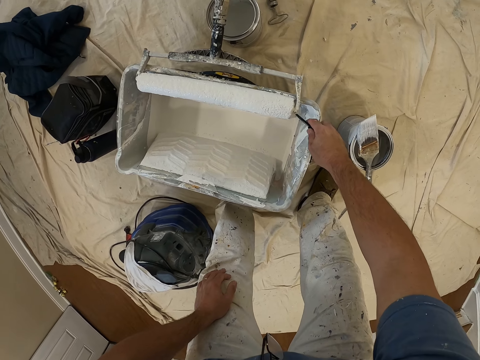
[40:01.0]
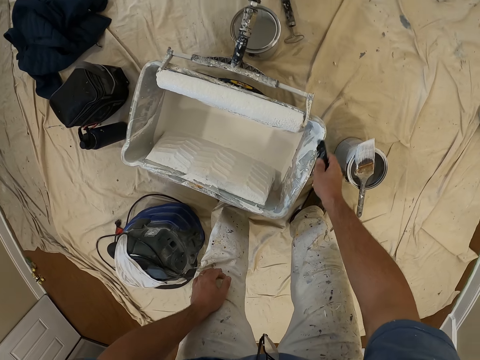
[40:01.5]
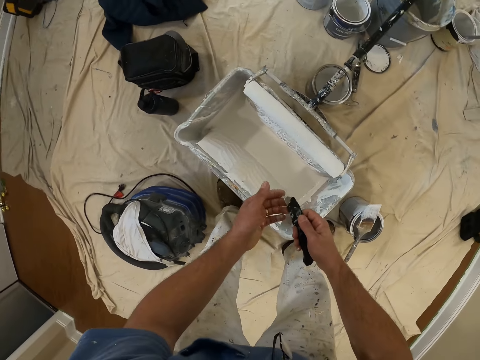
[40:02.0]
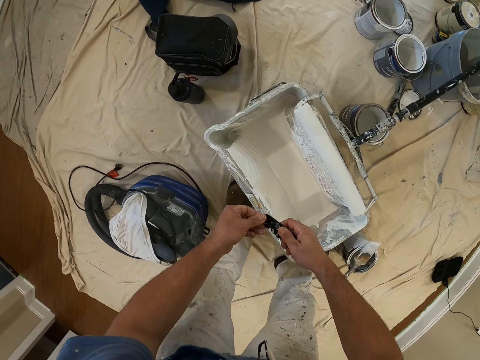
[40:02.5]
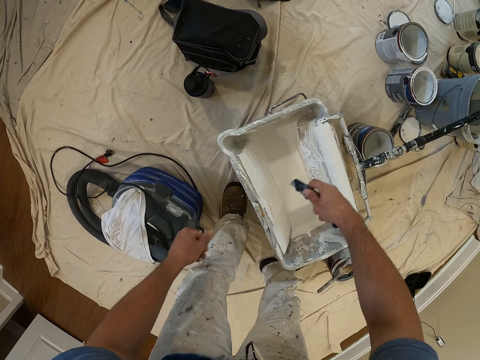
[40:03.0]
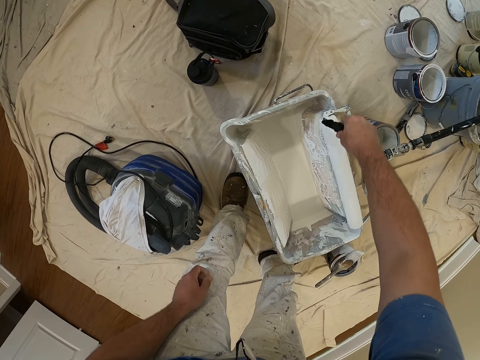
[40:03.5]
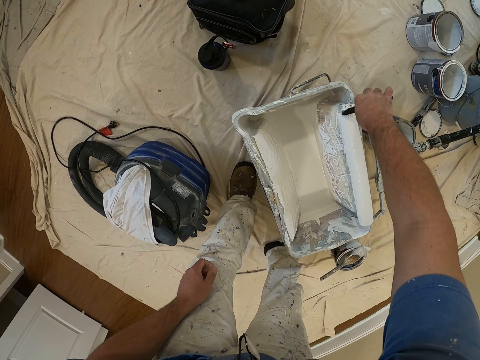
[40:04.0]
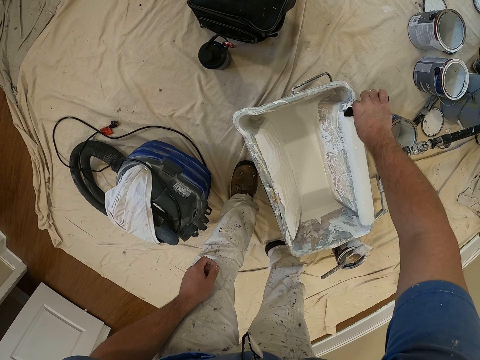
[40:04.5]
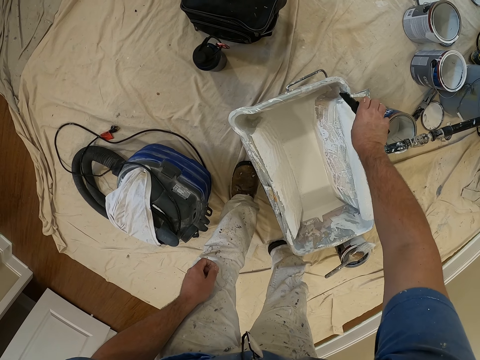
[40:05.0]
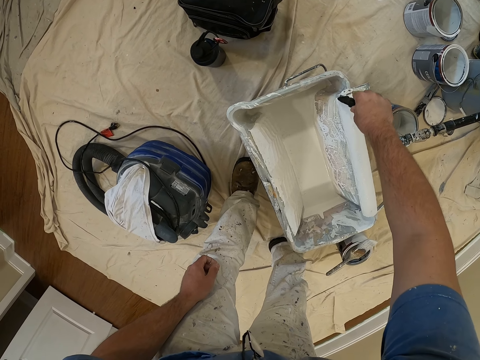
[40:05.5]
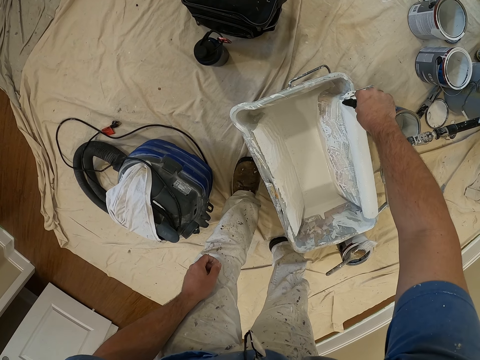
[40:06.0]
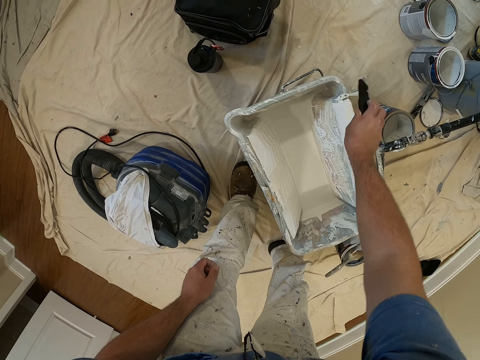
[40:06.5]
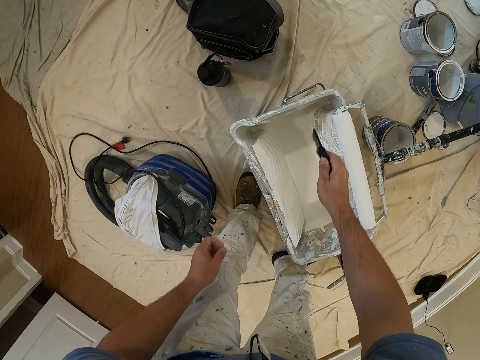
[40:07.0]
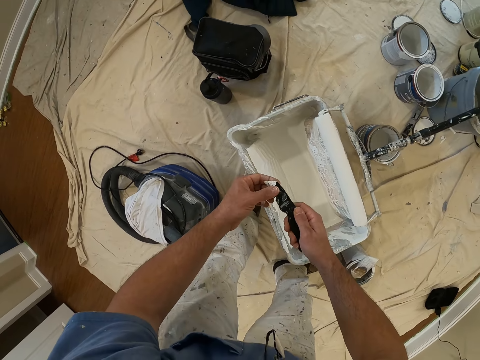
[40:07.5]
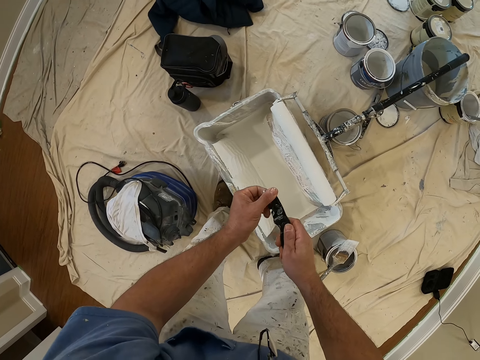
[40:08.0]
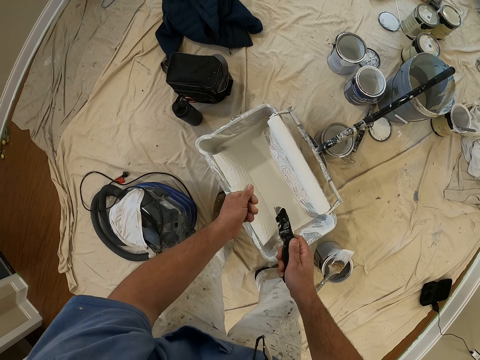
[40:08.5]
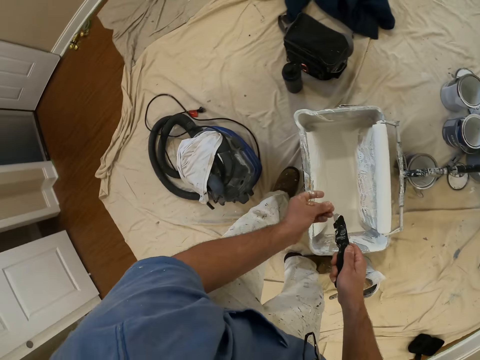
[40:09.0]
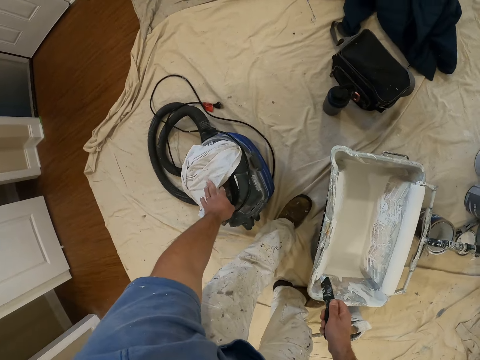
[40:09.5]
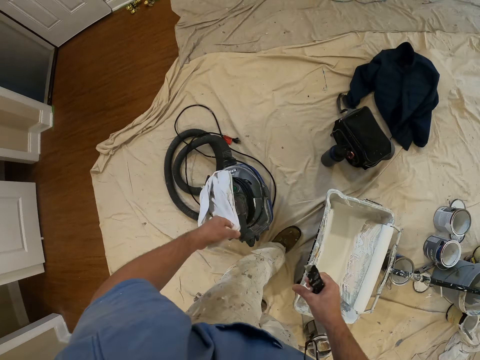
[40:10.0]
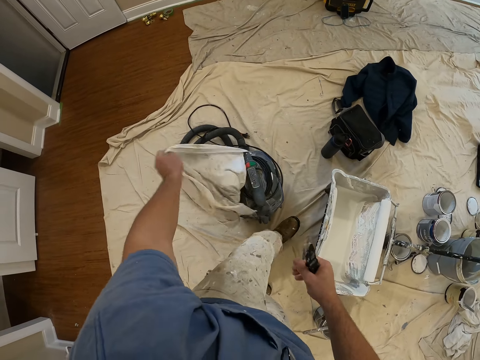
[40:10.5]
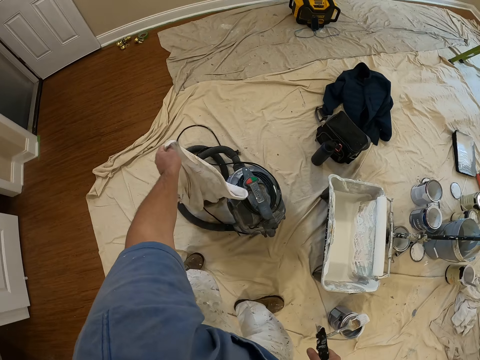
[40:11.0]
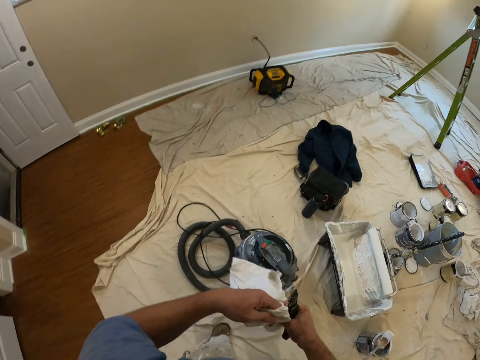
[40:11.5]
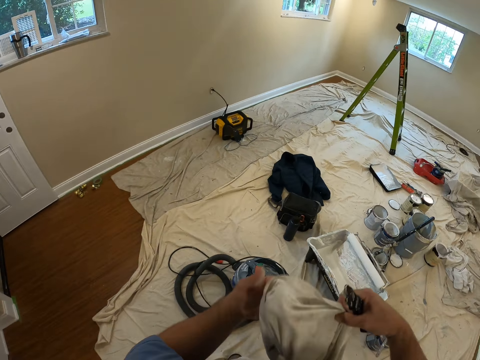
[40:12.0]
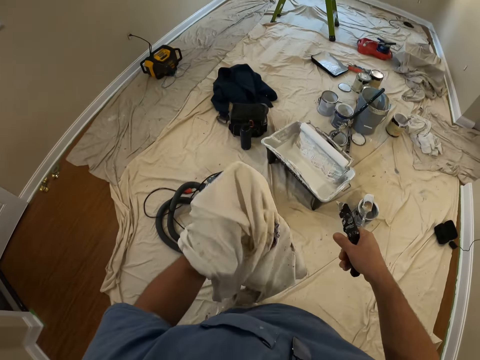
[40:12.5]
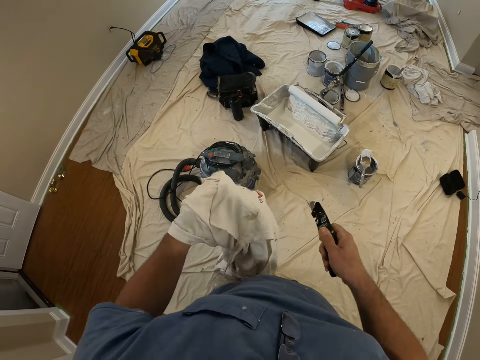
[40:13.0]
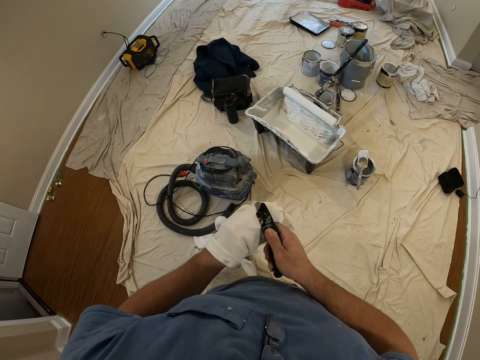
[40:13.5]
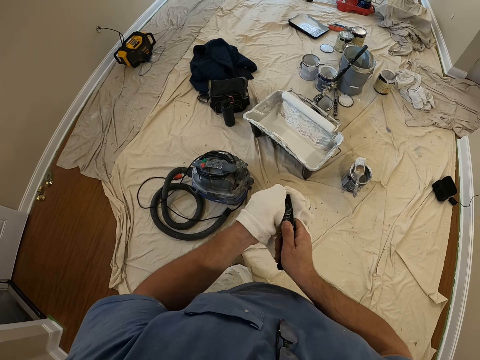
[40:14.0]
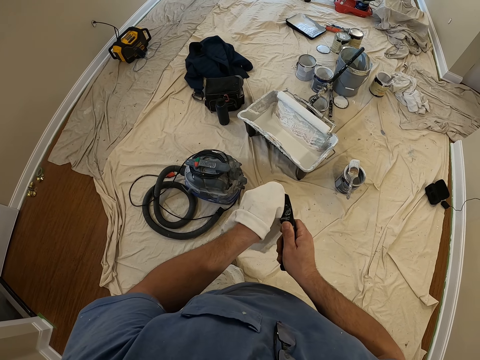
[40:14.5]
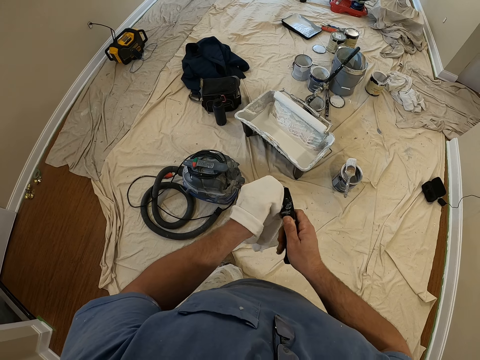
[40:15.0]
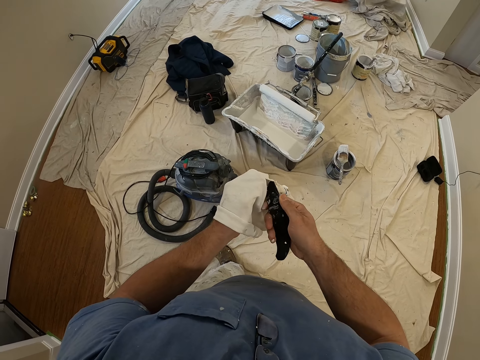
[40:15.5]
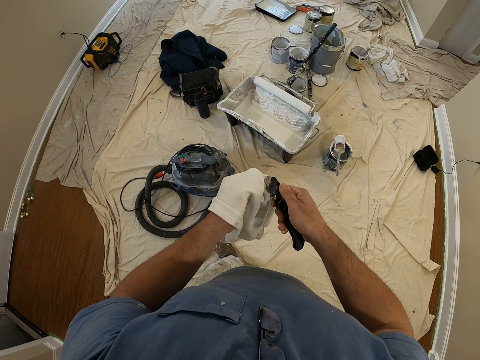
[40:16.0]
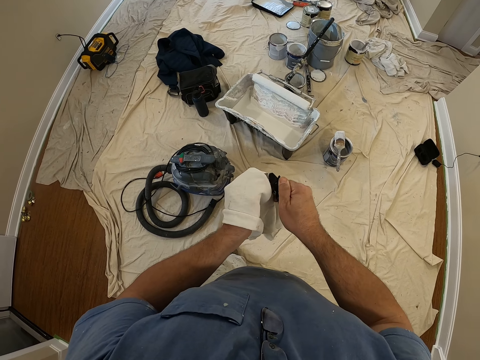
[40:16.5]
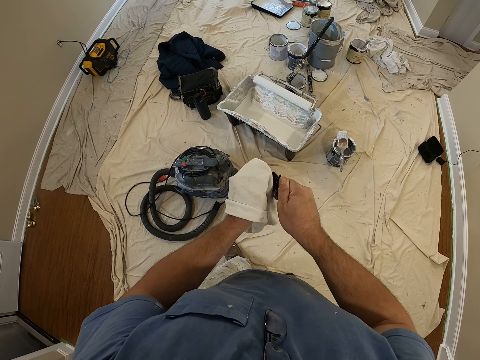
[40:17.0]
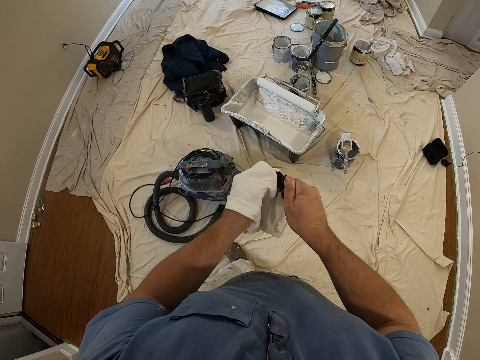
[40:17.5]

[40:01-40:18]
The camera wearer wipes the knife with the left hand. They remove paint from the scrubber. They remove paint from the side of a roller brush. They scrub the painting roll. They remove paint from the scrubber and wipe the knife with the left hand. They pick up a piece of cloth on a machine, hold the piece of cloth, and wipe the knife with the piece of cloth.

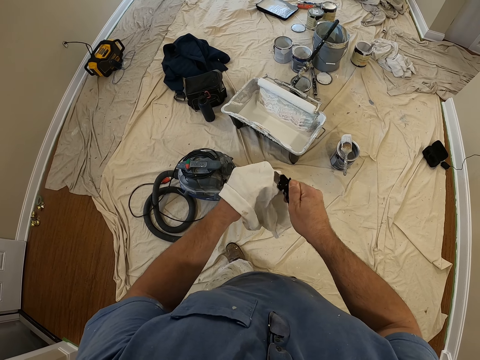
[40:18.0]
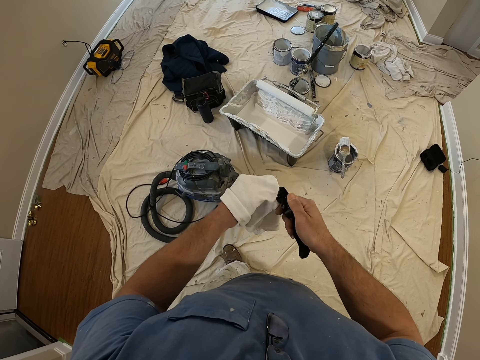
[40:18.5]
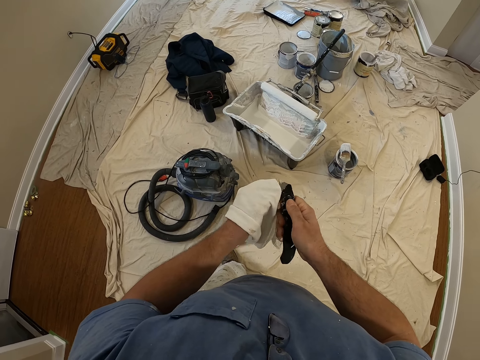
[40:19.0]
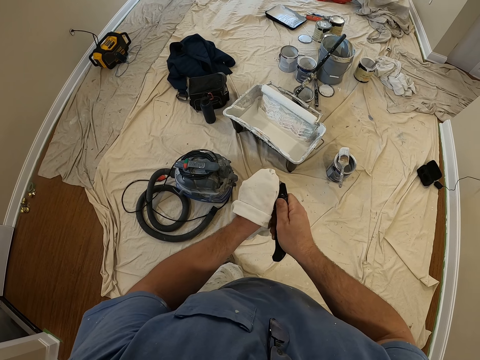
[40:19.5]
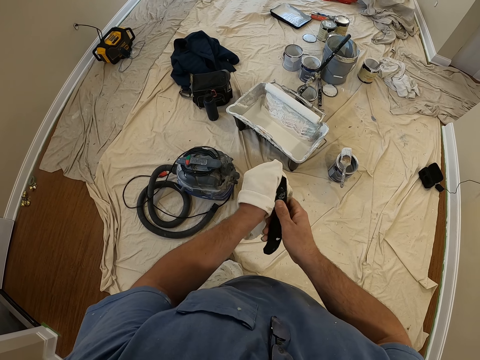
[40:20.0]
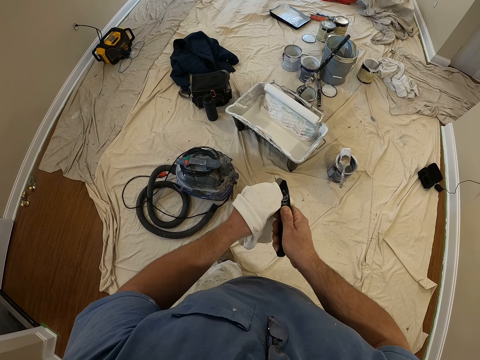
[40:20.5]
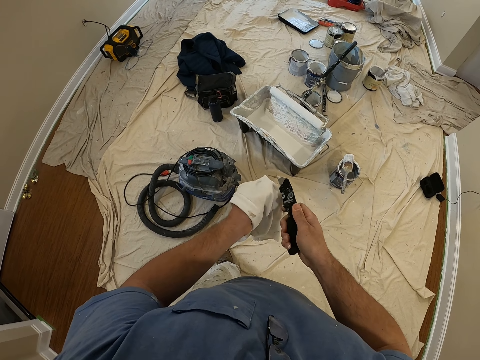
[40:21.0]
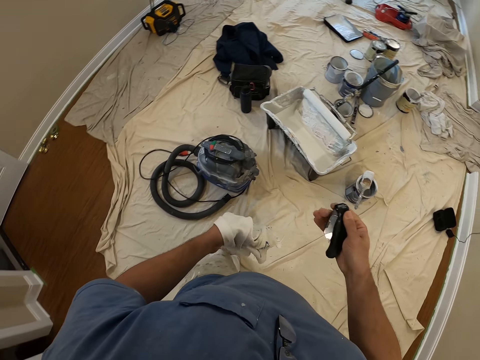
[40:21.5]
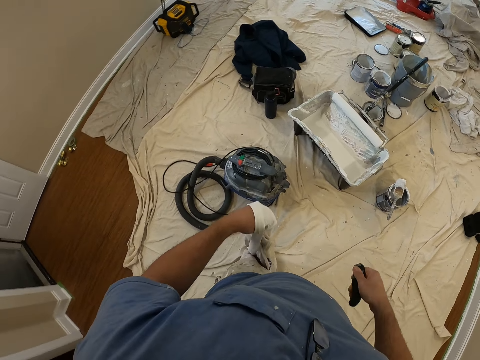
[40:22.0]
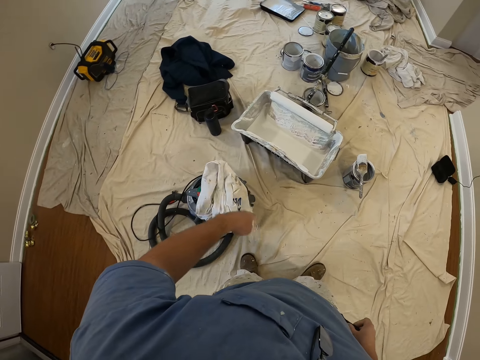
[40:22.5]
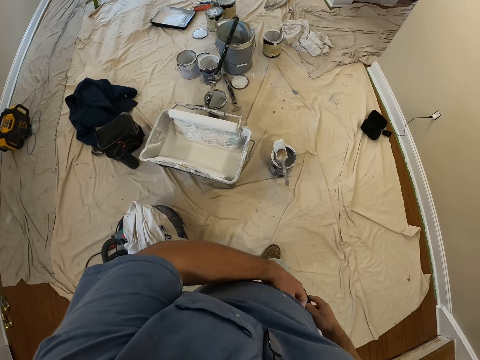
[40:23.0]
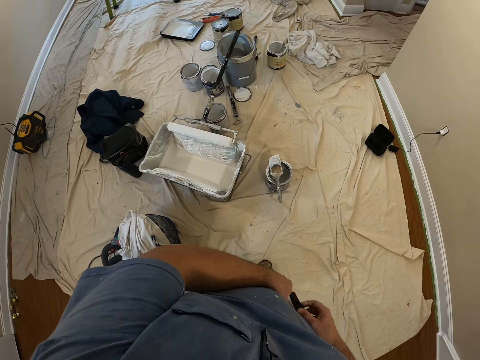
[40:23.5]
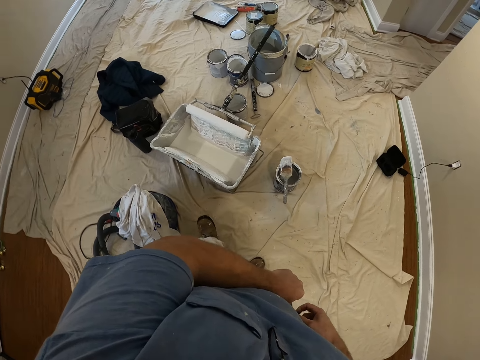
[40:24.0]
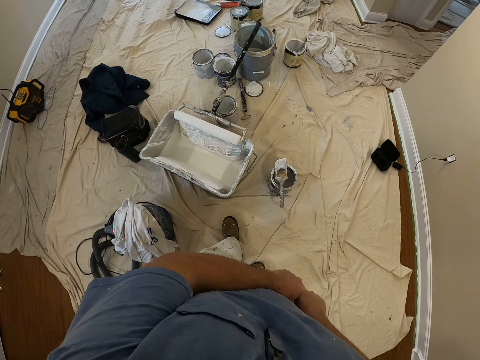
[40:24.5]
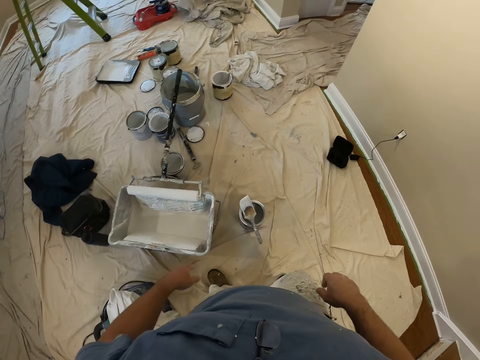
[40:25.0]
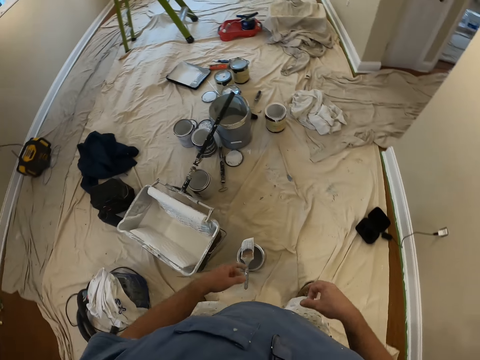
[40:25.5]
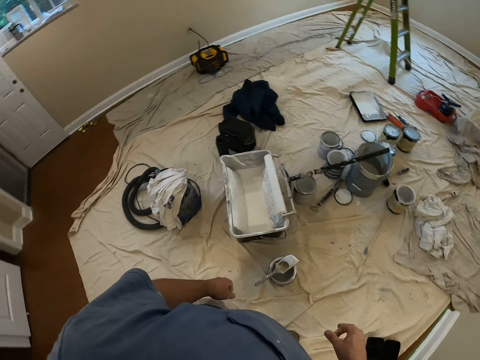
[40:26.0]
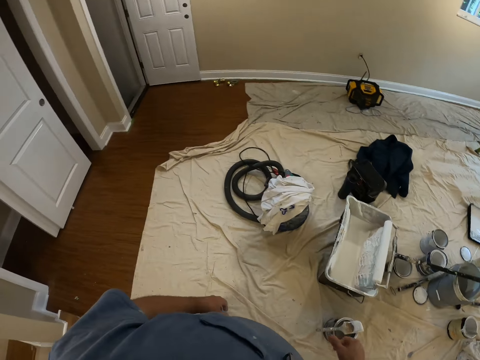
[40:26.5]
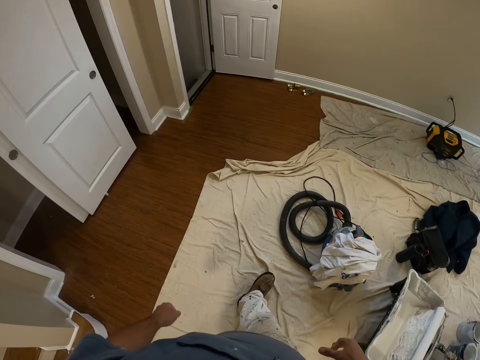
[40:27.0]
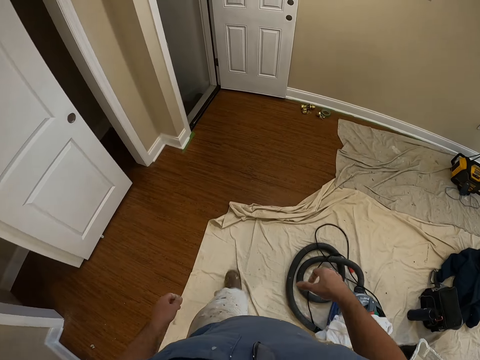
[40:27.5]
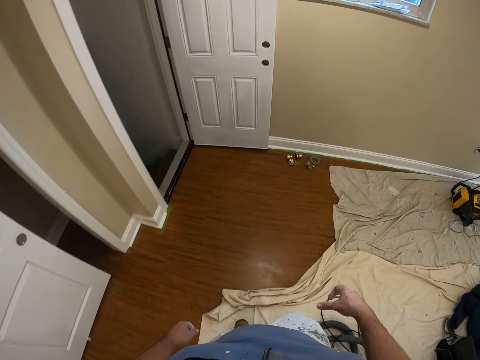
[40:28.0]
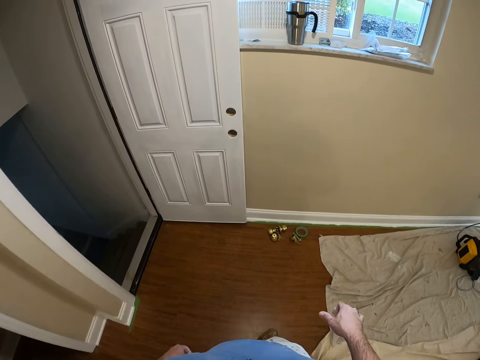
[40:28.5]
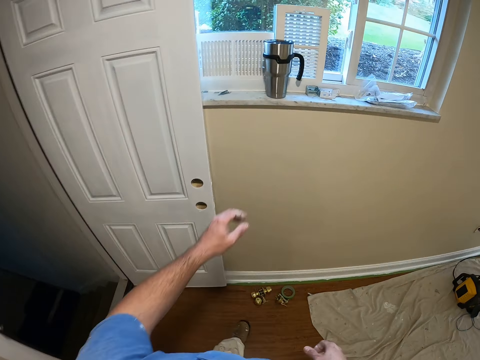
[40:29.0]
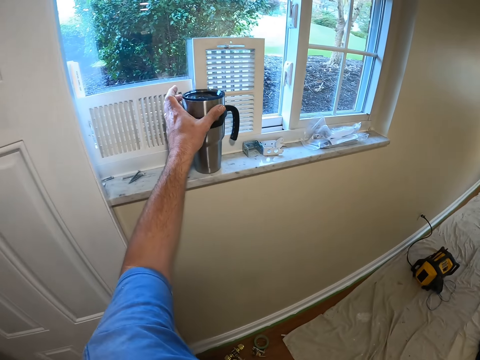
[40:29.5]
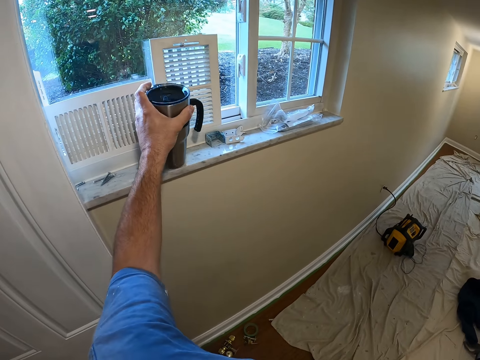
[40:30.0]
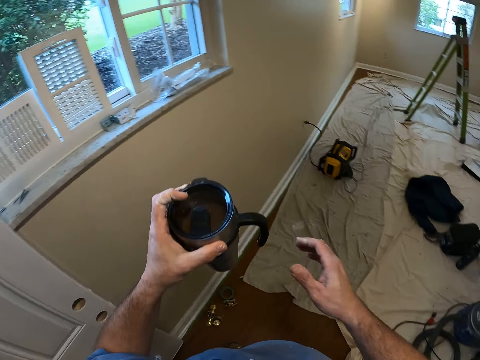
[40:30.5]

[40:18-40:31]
The camera wearer drops the piece of cloth on a machine. They put the knife into the pocket. They walk in the room towards the window. They pick up a flask from the window sill.
